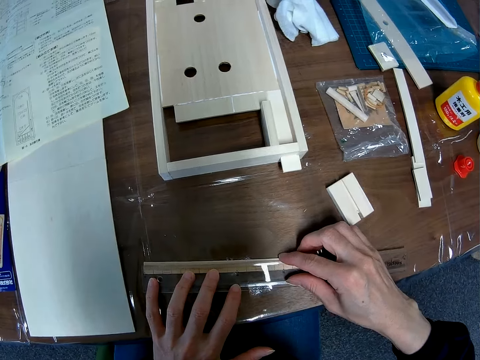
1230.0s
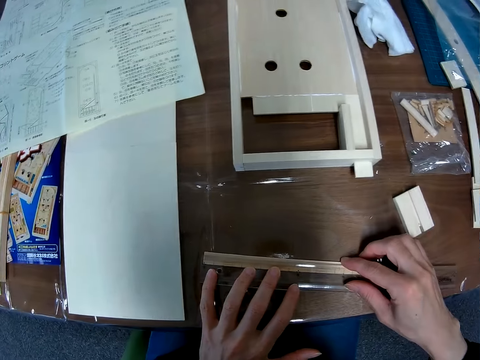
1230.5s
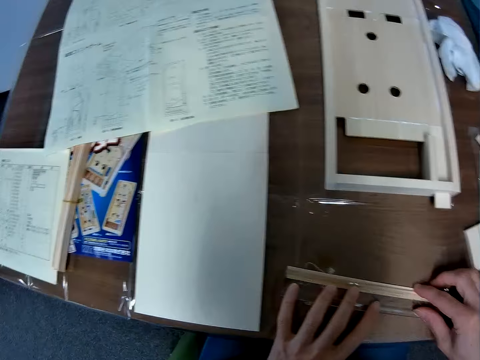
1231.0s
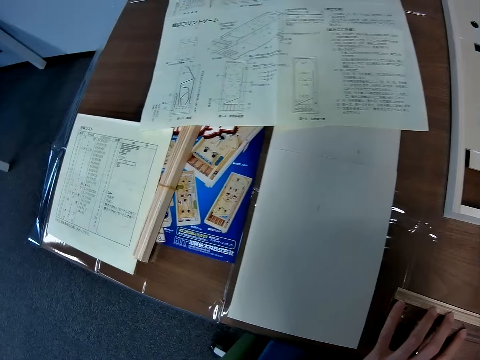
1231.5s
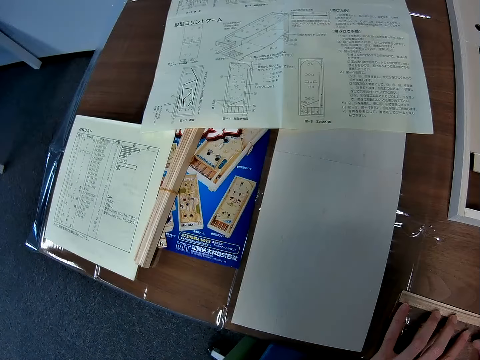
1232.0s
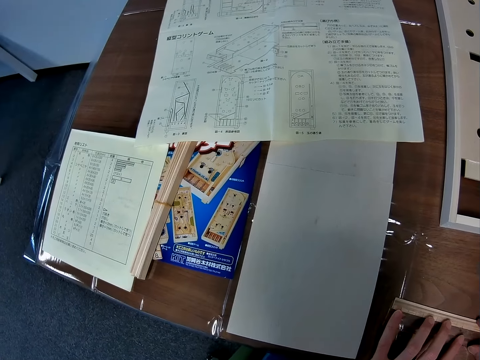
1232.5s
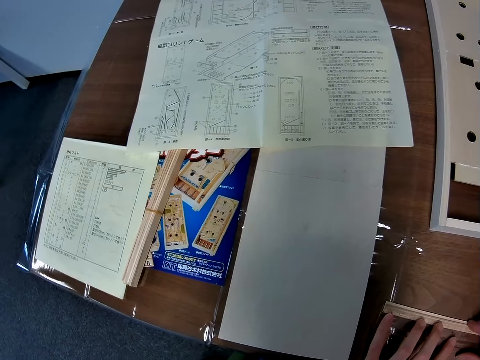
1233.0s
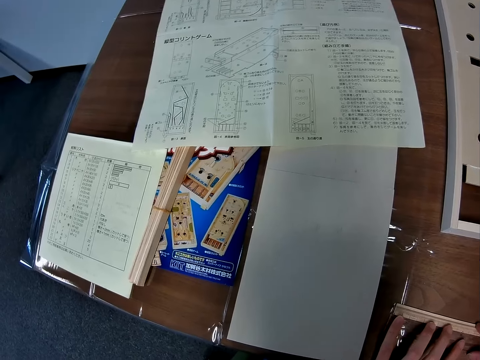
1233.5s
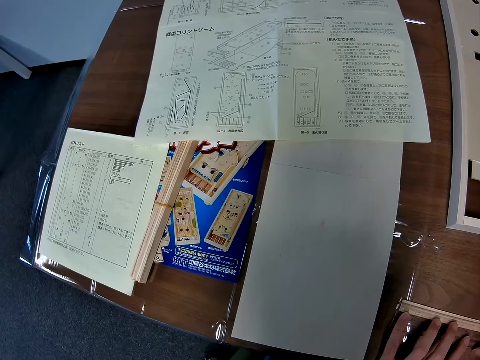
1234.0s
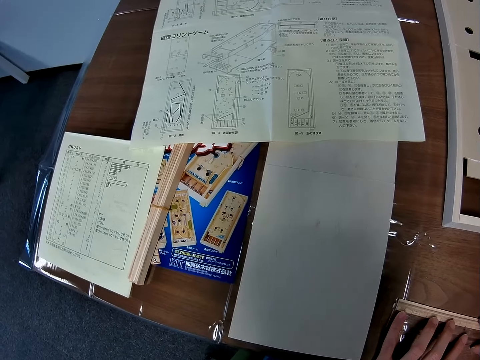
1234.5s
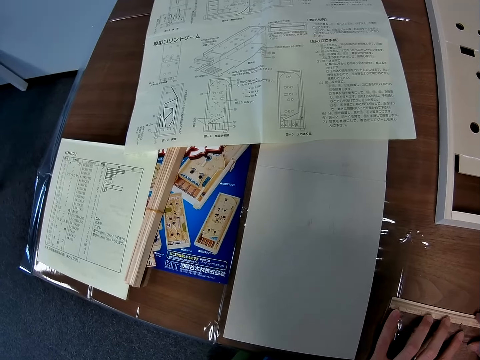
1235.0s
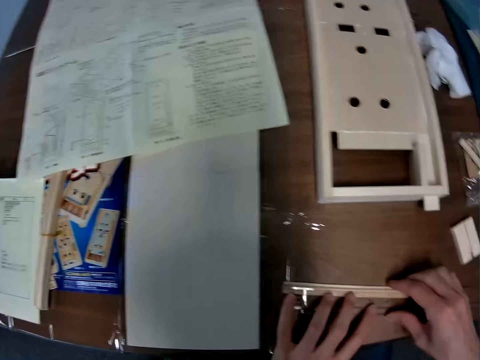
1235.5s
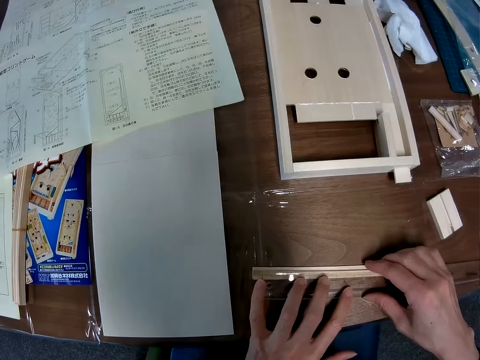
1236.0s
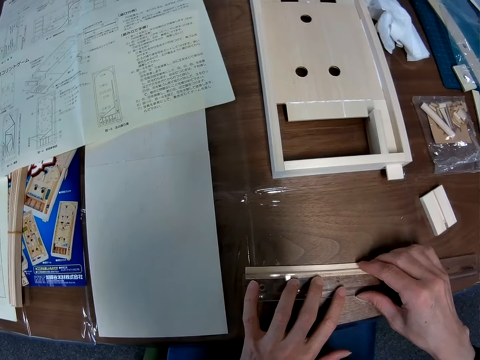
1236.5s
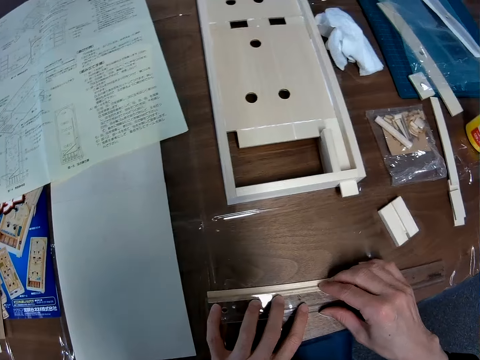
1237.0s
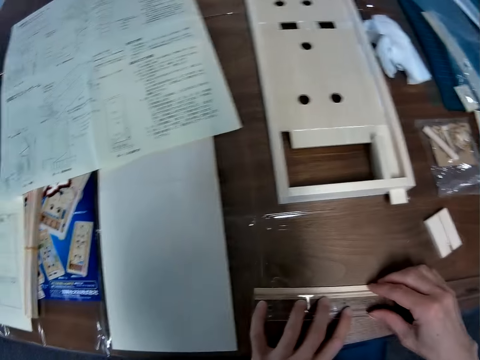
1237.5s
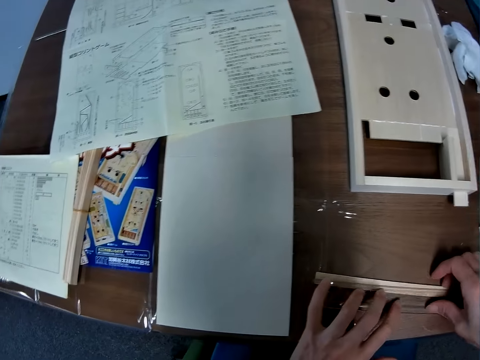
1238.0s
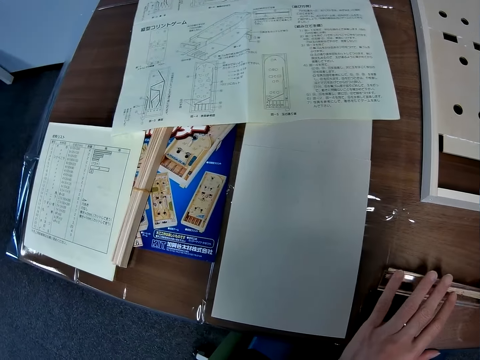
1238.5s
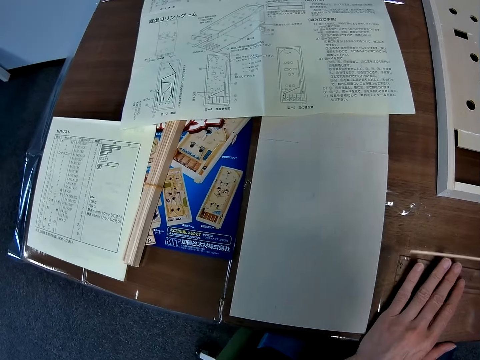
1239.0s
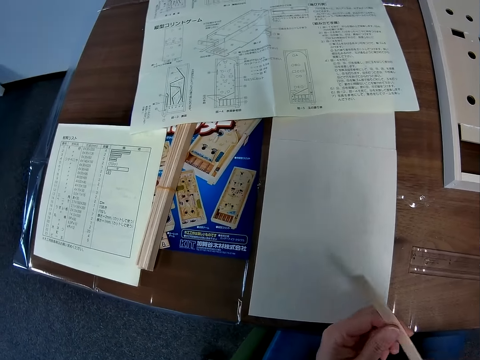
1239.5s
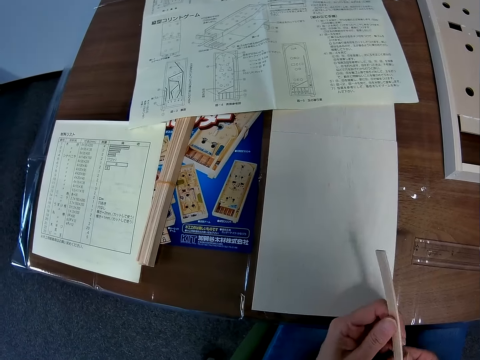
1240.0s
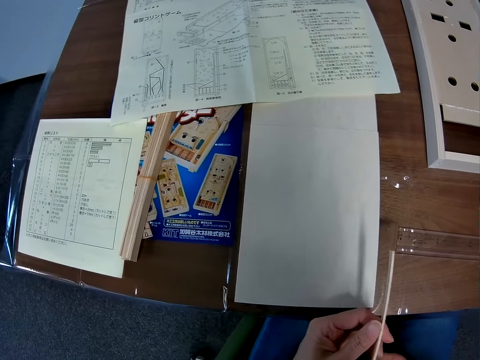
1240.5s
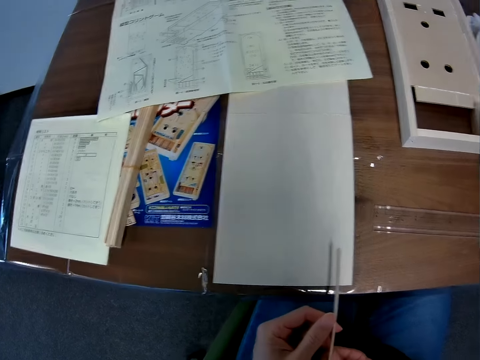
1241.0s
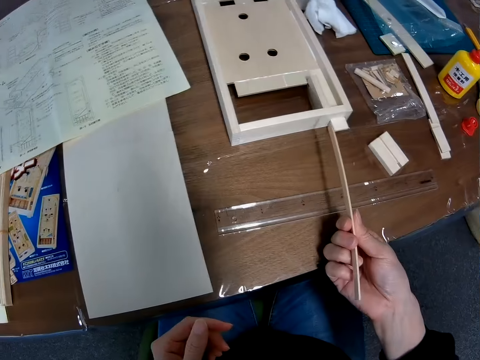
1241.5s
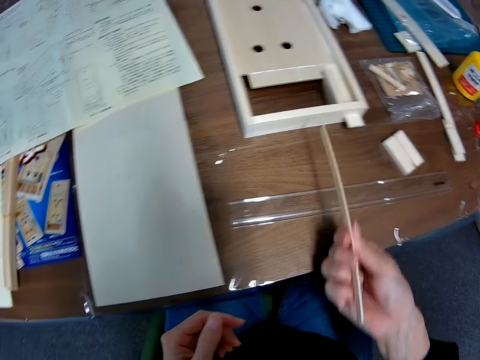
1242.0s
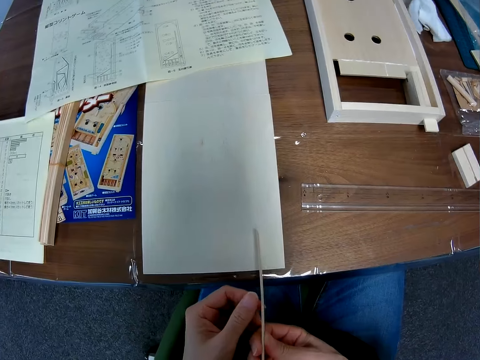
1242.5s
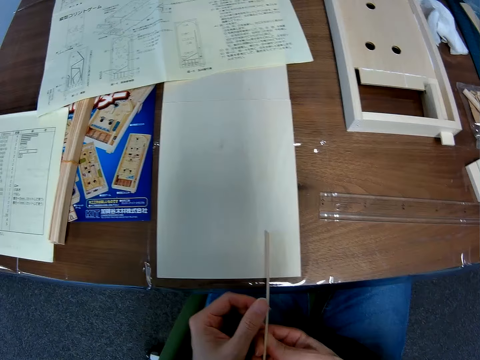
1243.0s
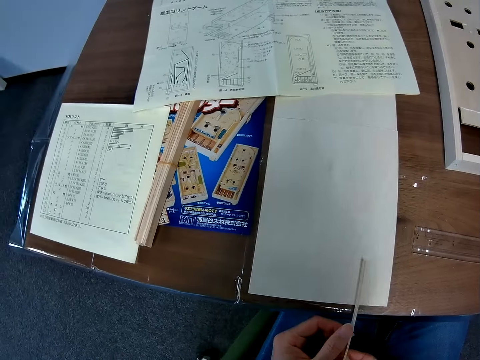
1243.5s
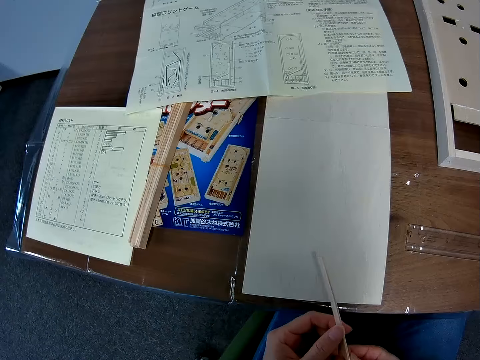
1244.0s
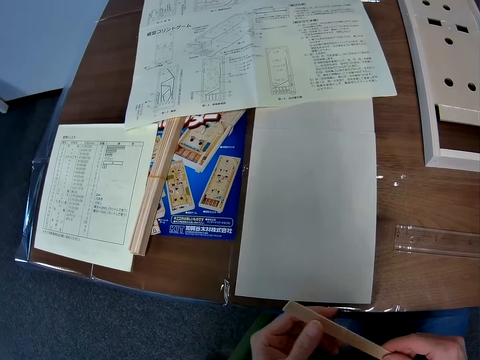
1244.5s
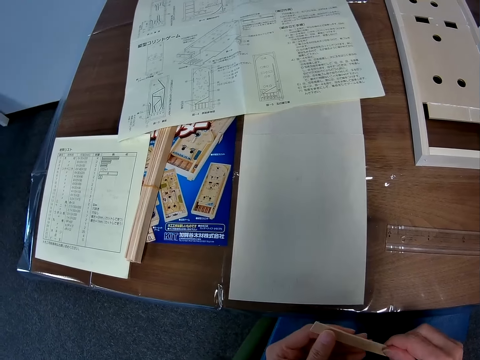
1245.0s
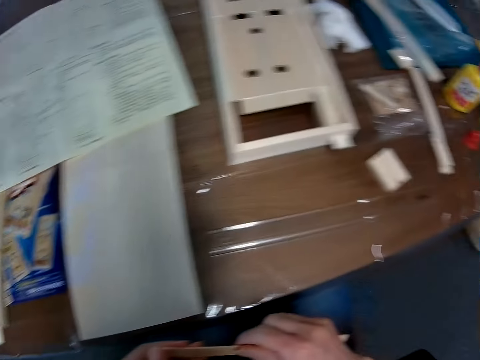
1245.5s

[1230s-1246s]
The camera wearer looks at the paper on the left edge of the table. She measures the piece of wood with the ruler. She picks up the piece of wood. She checks the piece of wood on her hands. She holds the piece of wood.

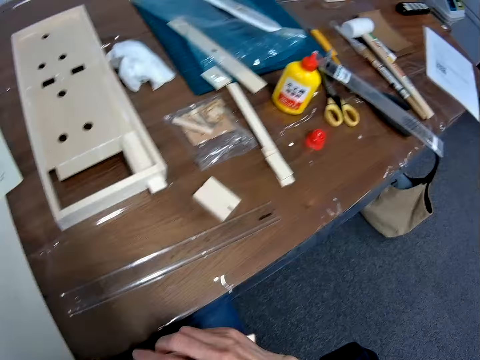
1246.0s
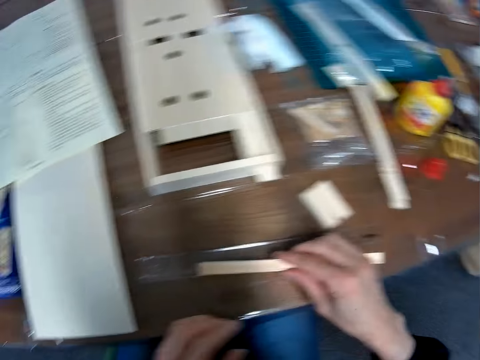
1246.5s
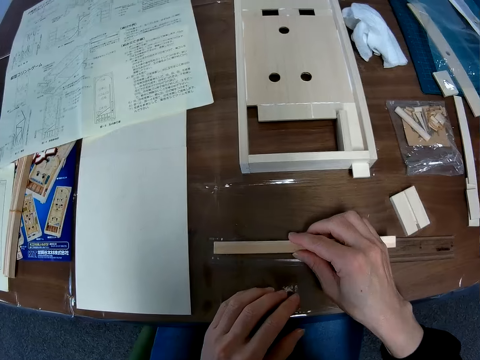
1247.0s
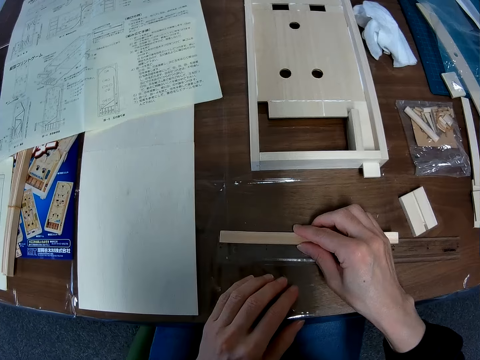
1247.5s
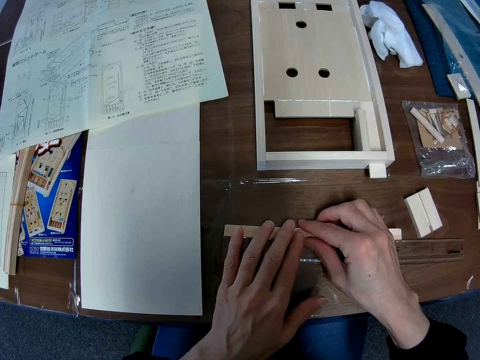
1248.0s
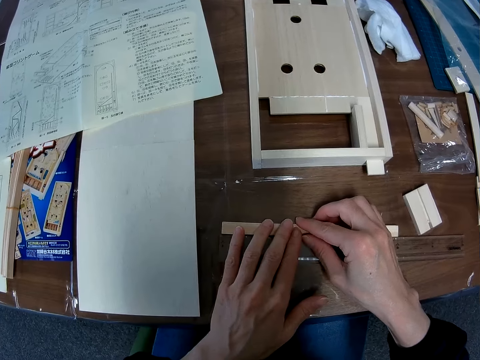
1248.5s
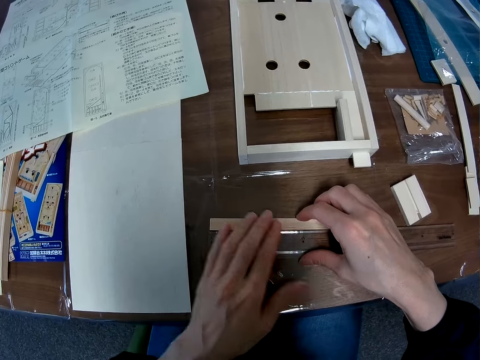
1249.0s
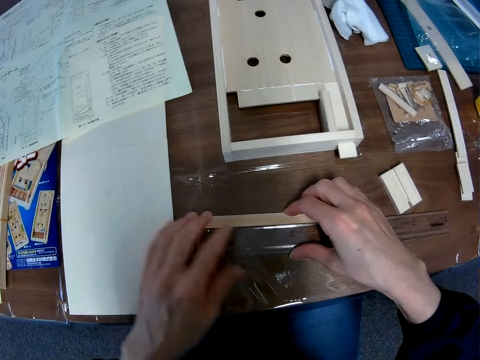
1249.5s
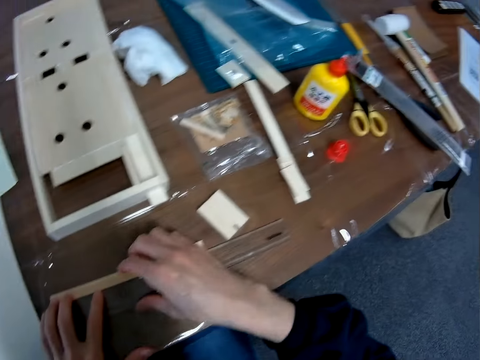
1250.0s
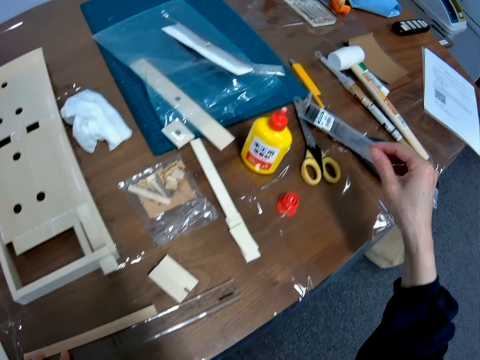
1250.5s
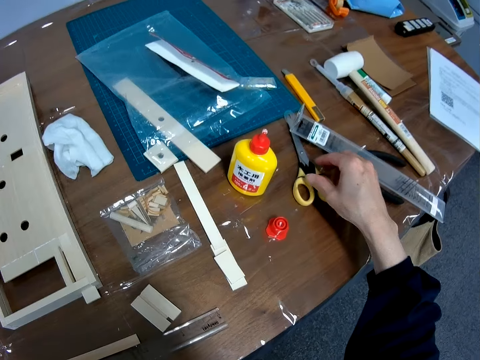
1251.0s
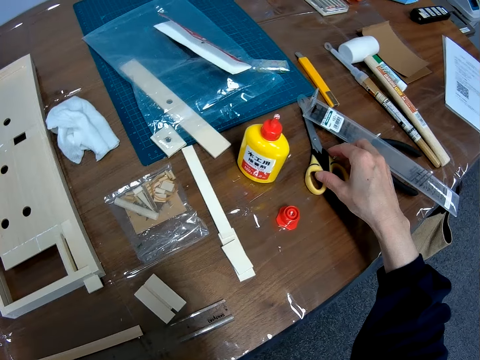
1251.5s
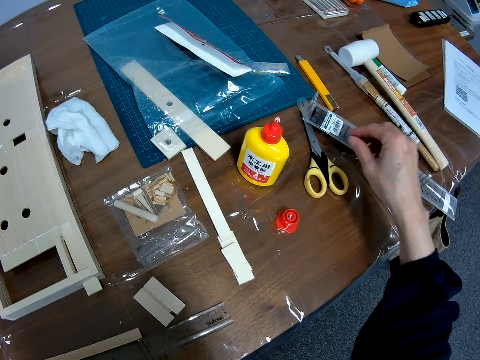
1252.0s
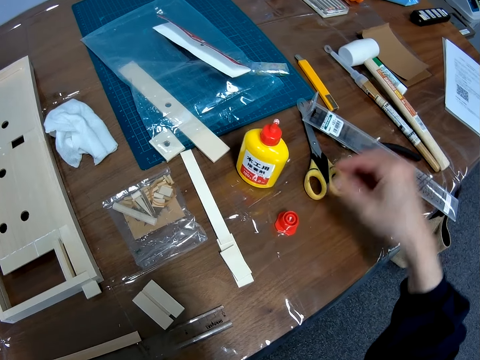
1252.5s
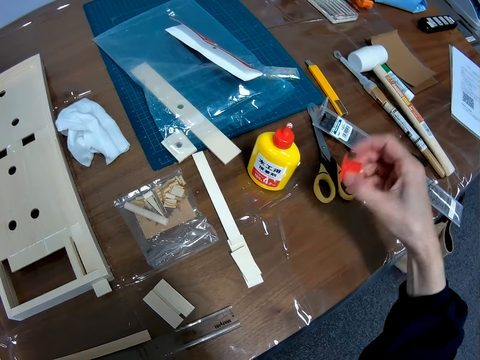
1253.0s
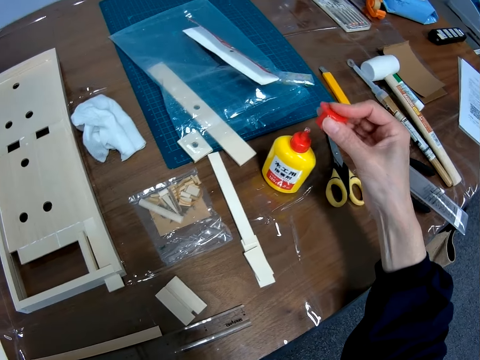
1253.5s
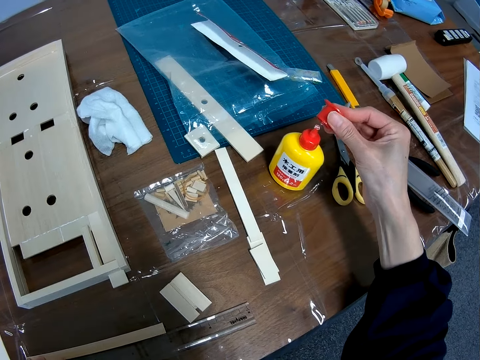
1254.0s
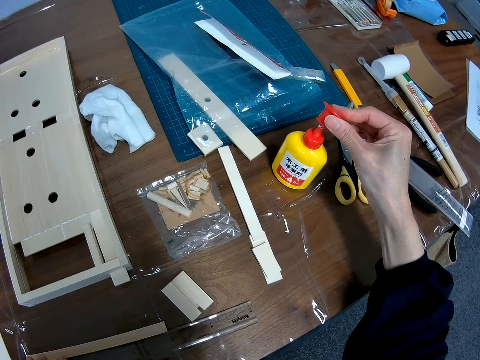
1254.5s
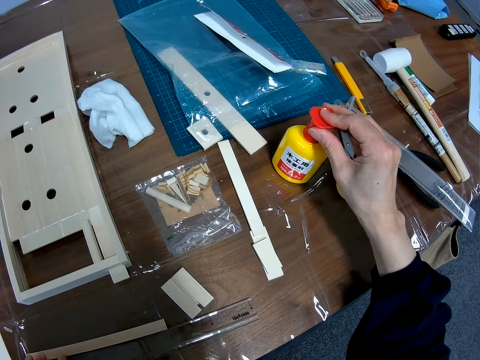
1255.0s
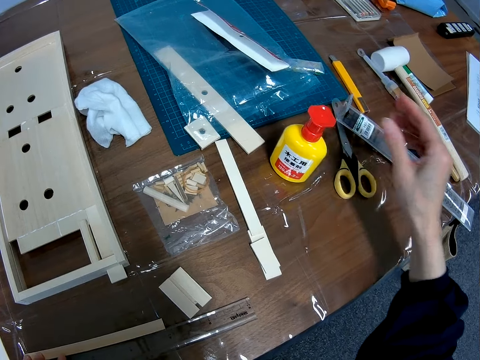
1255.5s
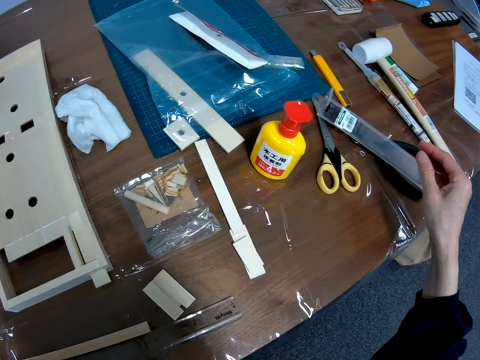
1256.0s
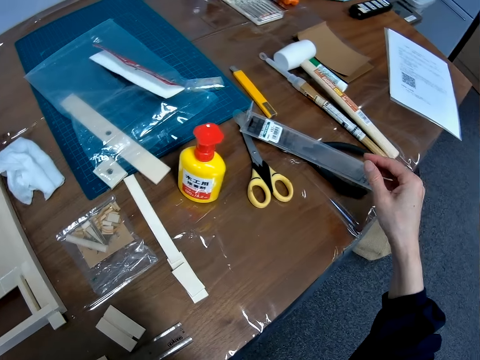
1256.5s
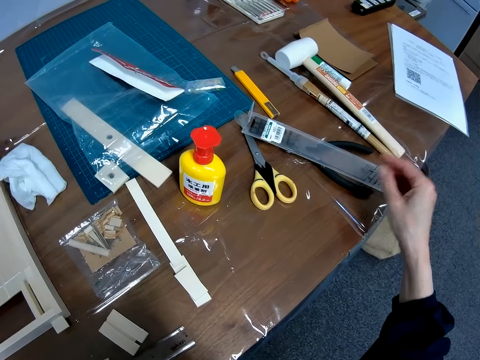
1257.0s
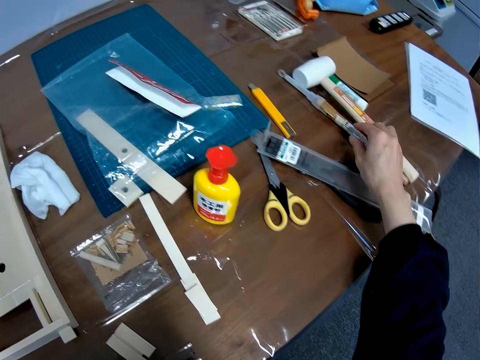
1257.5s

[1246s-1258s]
The camera wearer places the piece of wood on the ruler. She measures the piece of wood with the ruler. She holds scissors. She picks up the cover of the glue bottle from the table with her right hand. She covers the glue bottle with the lid.
